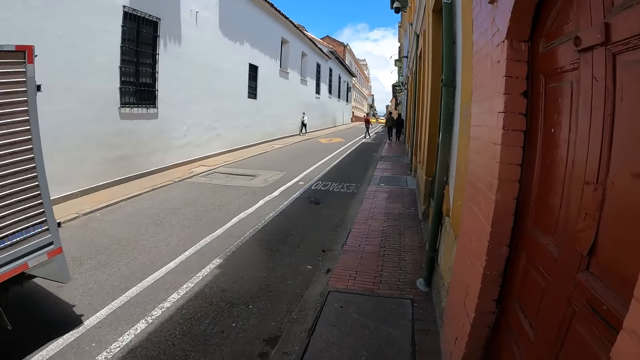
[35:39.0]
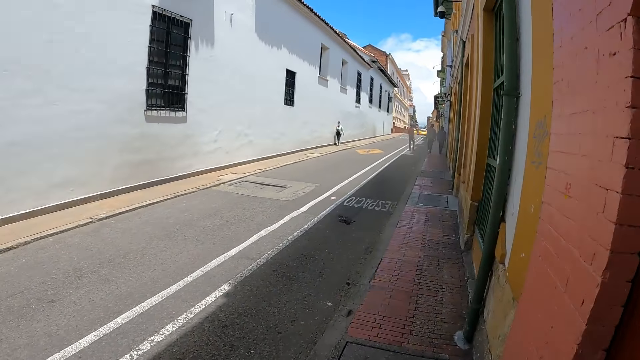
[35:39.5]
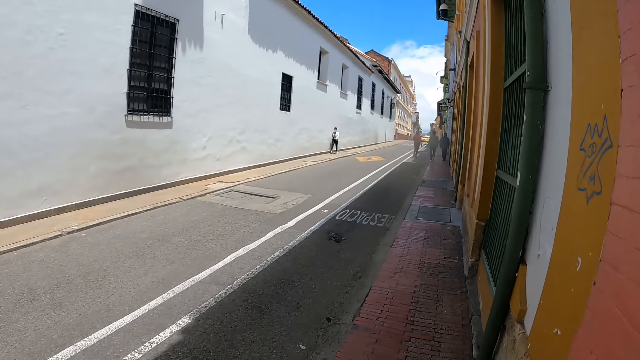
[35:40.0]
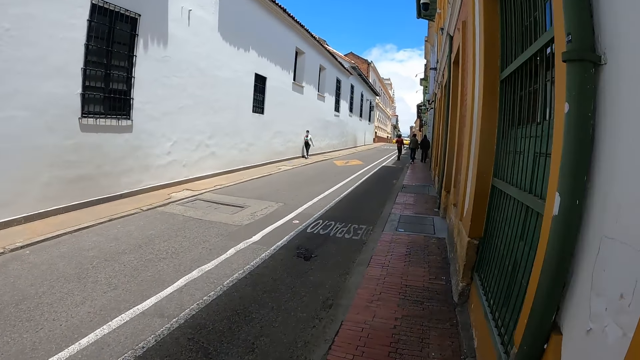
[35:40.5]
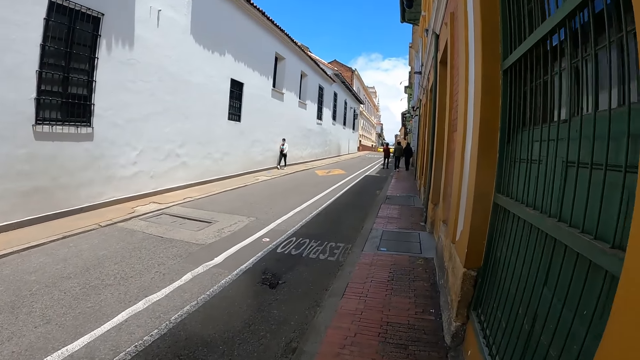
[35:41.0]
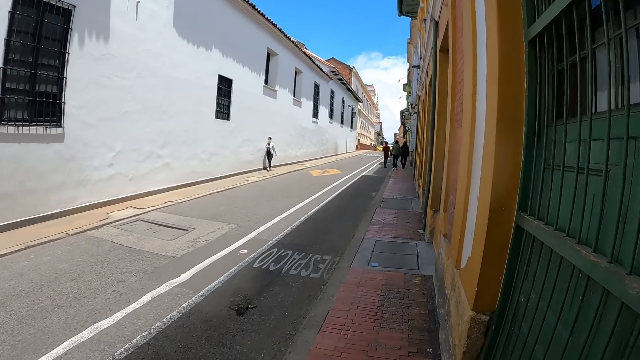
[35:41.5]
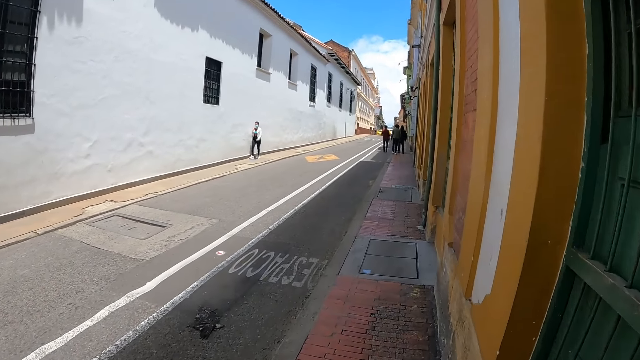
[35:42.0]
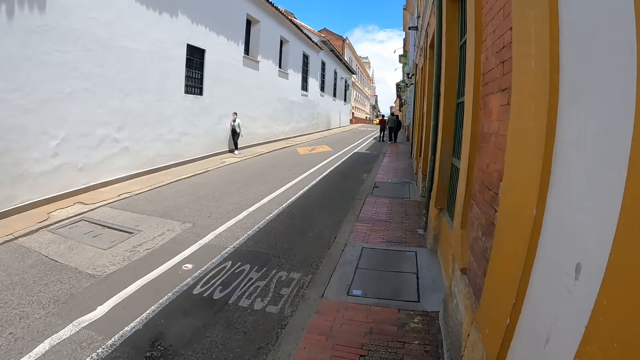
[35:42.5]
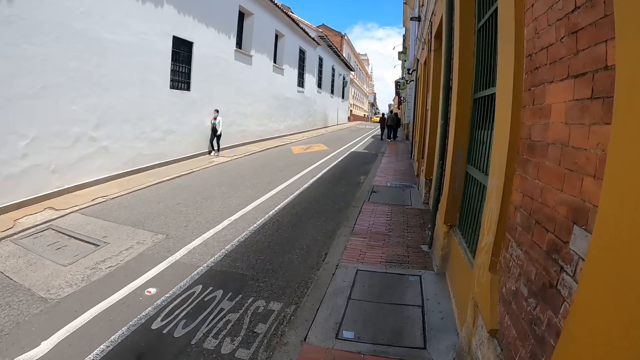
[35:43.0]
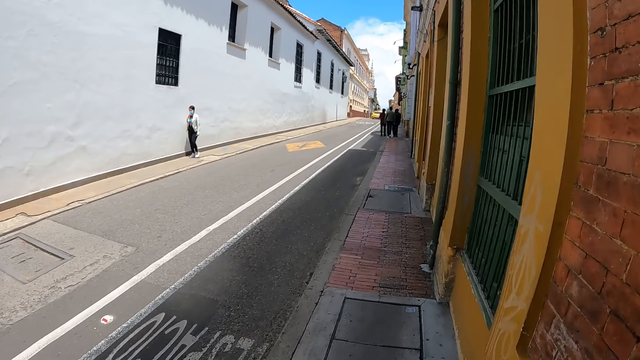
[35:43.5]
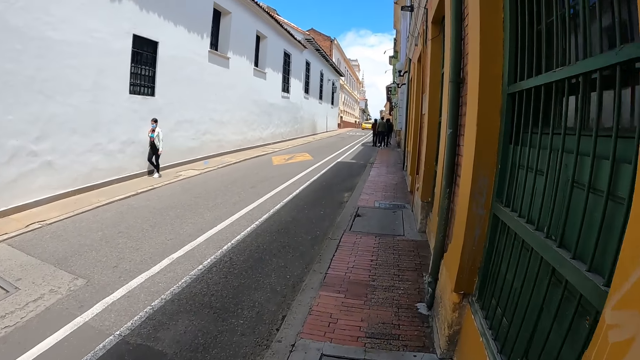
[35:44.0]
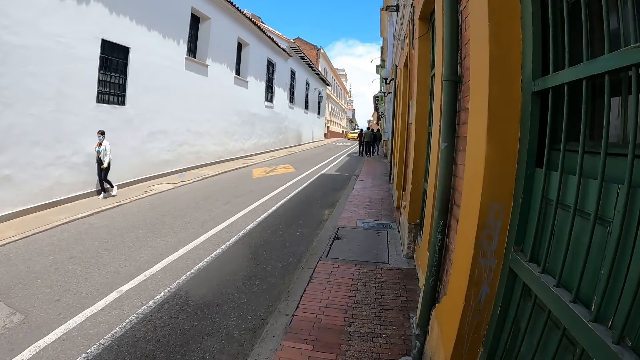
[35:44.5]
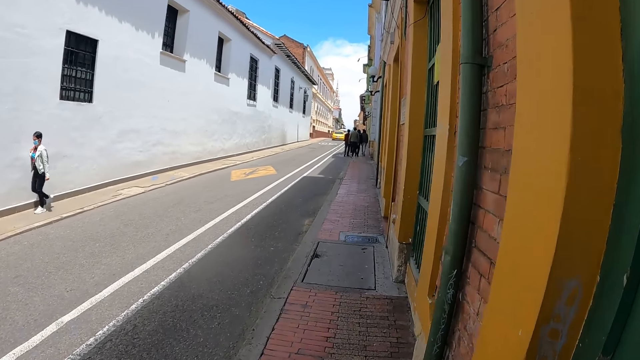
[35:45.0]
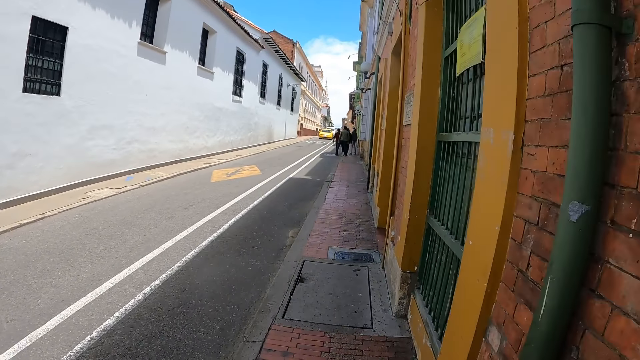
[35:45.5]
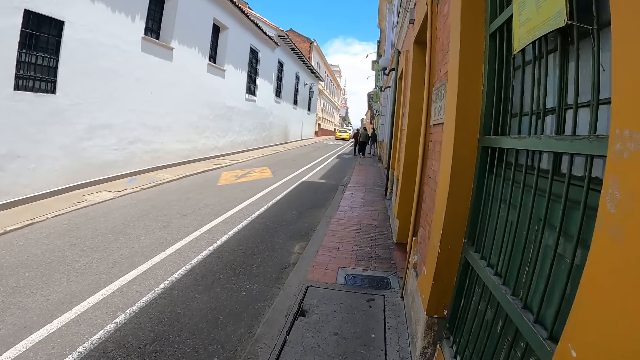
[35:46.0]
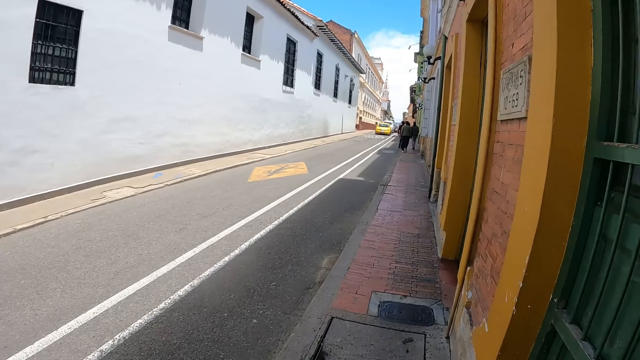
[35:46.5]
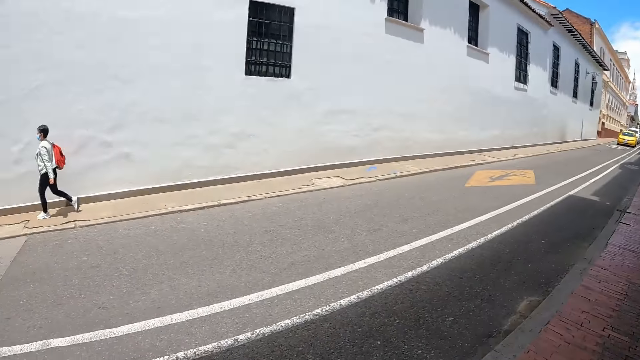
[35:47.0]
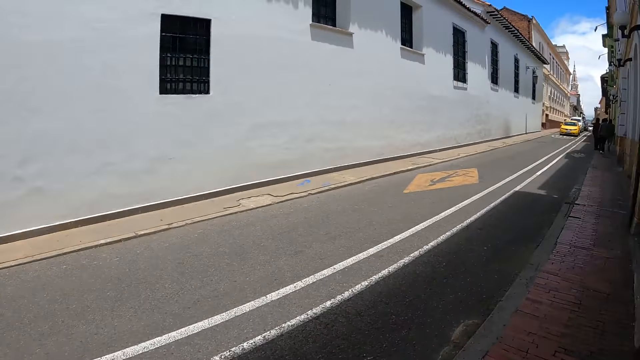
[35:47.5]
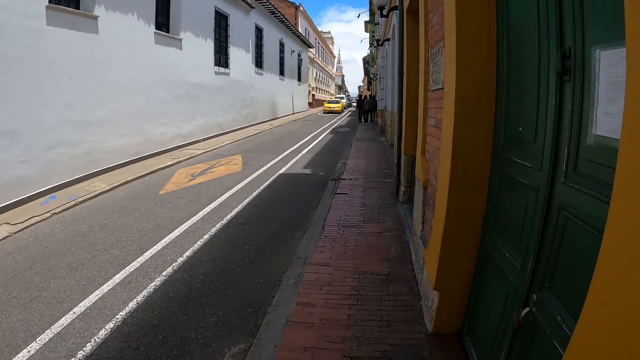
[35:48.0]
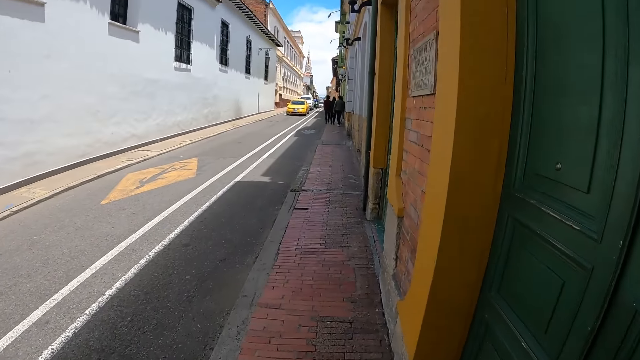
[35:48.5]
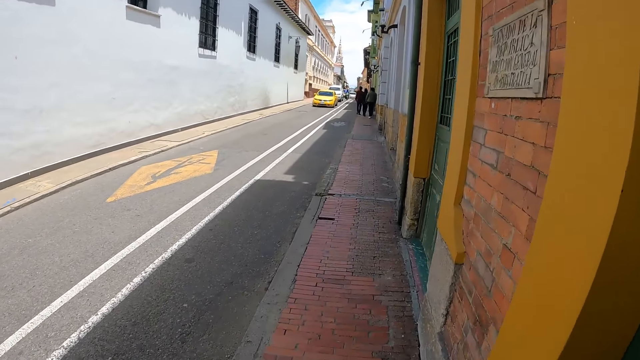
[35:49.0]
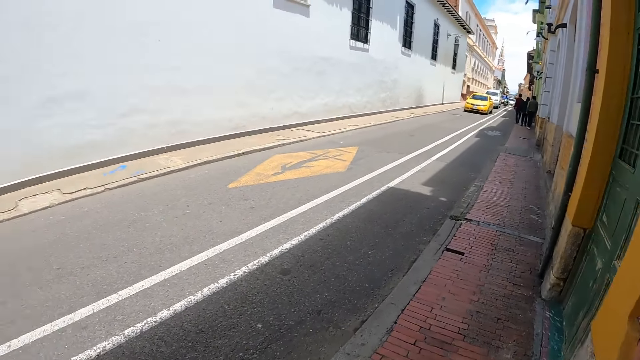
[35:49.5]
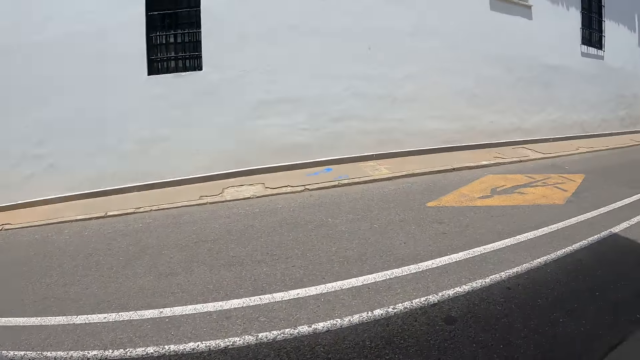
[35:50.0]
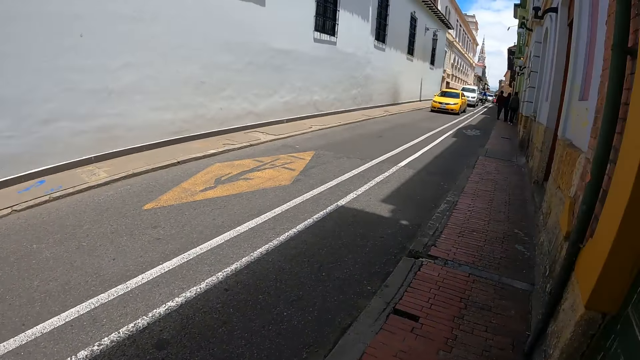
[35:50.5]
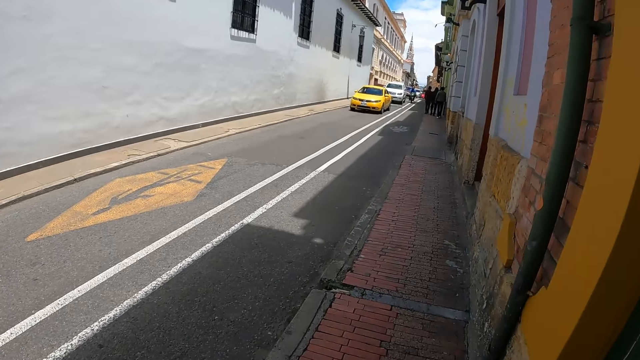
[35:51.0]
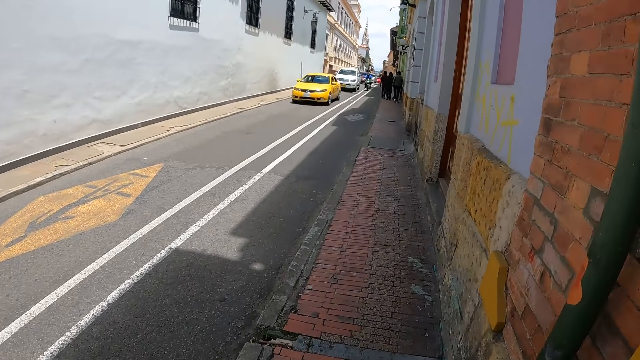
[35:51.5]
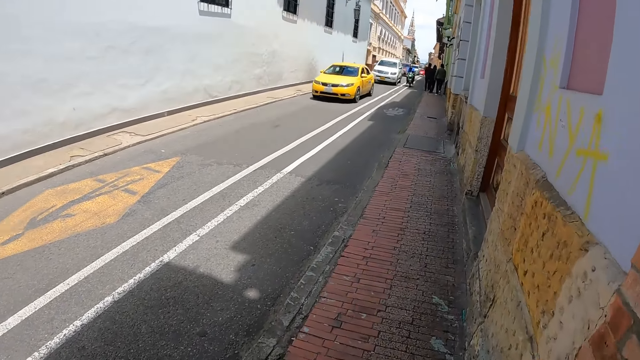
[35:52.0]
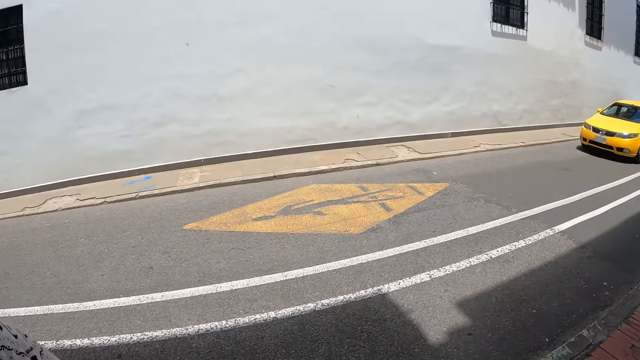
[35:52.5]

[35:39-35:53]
The camera wearer walks on the street pathway. They look at the pedestrian on the pathway. They look around the road.

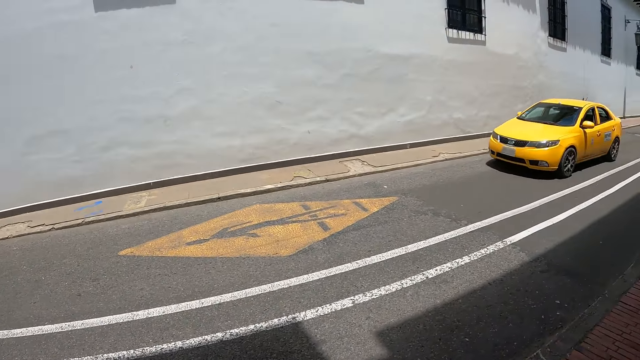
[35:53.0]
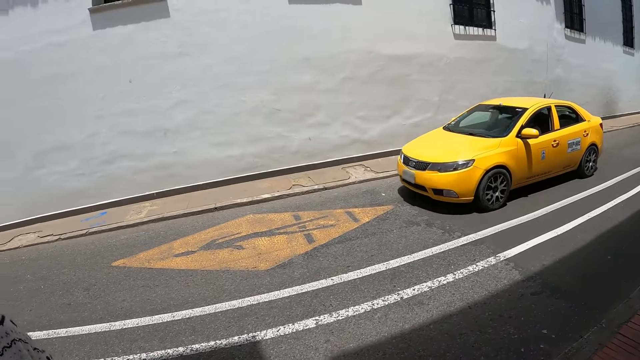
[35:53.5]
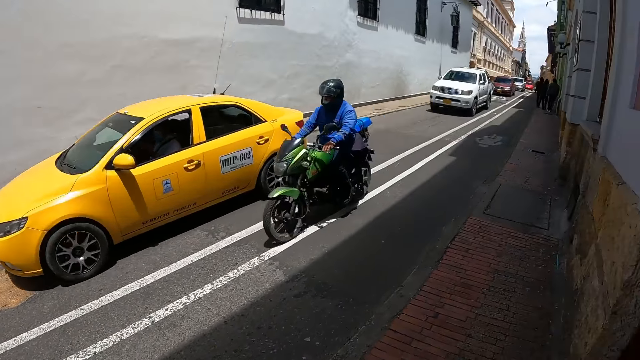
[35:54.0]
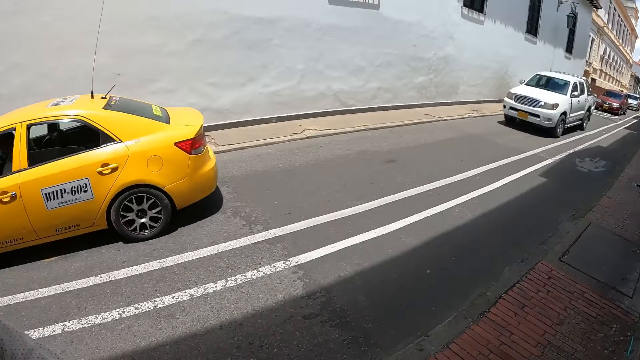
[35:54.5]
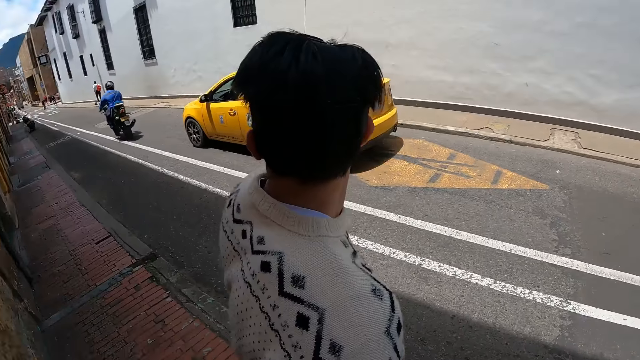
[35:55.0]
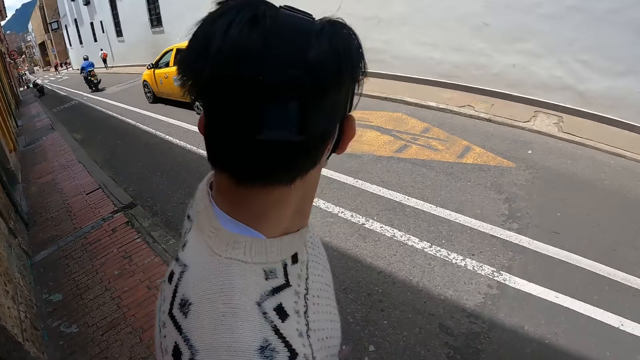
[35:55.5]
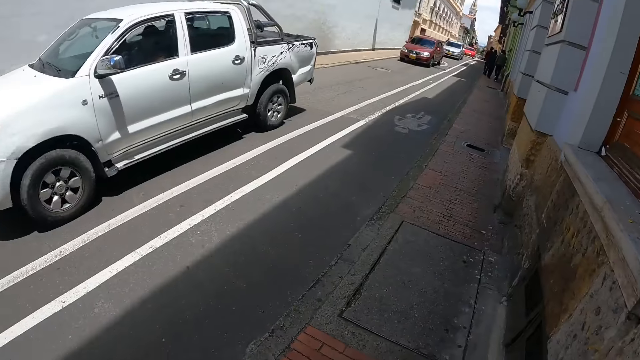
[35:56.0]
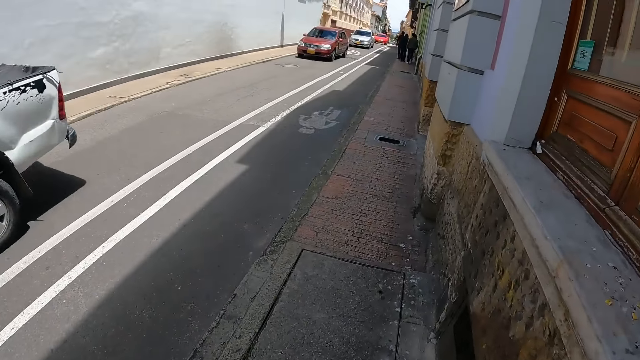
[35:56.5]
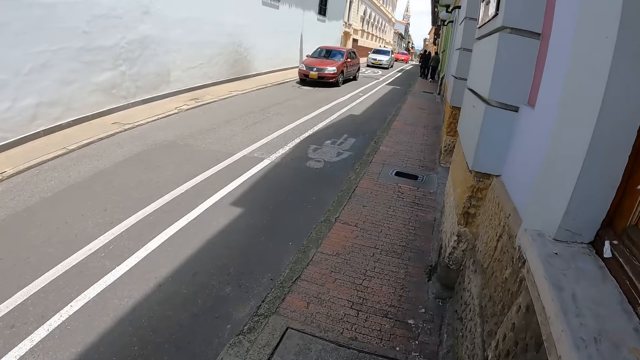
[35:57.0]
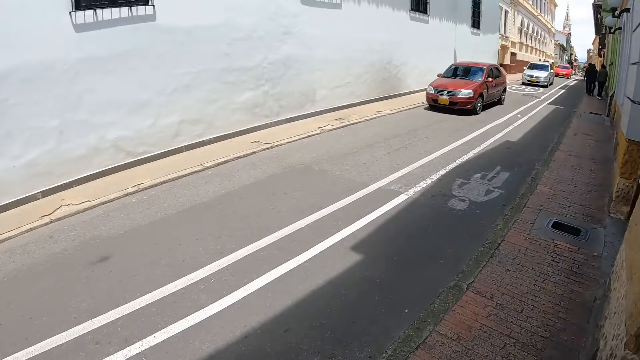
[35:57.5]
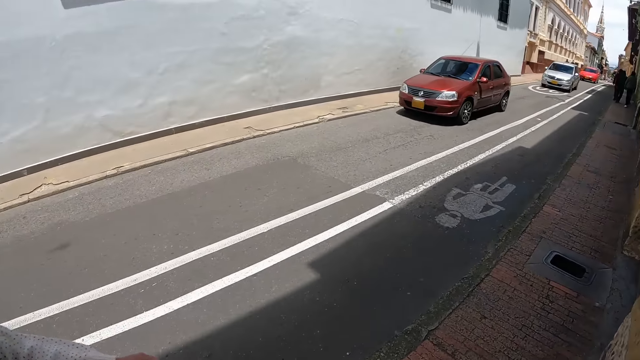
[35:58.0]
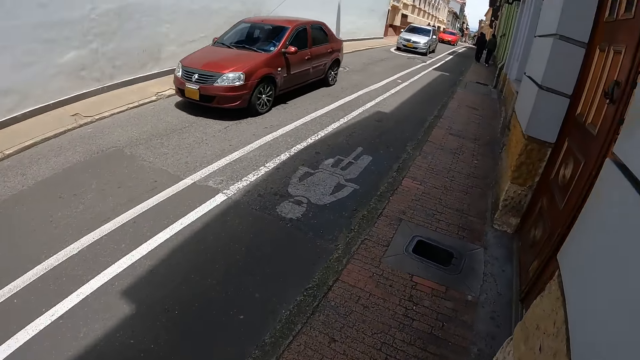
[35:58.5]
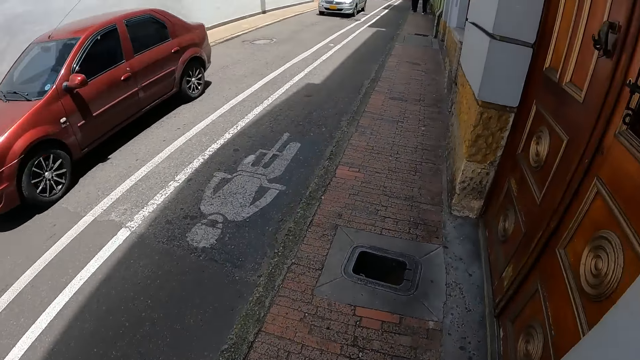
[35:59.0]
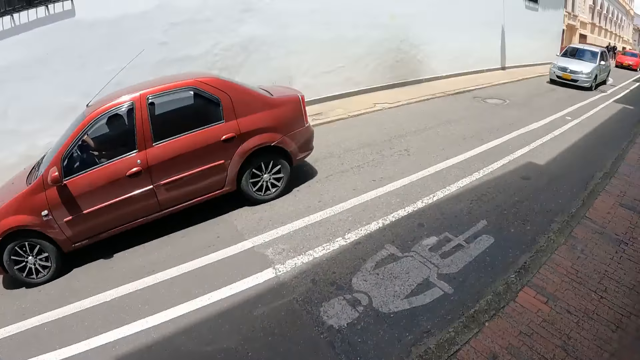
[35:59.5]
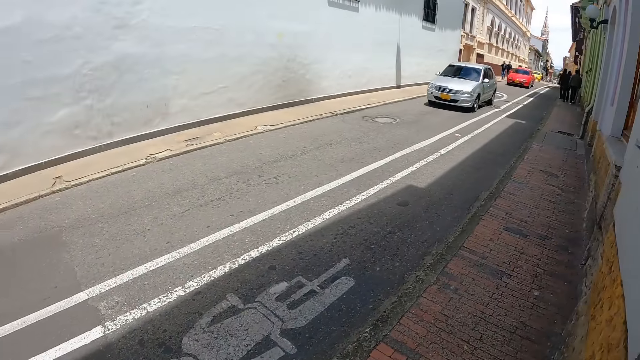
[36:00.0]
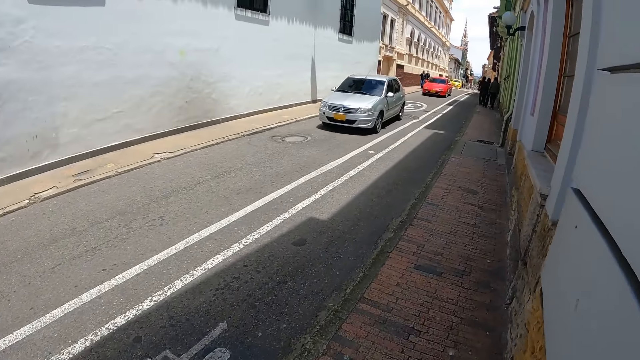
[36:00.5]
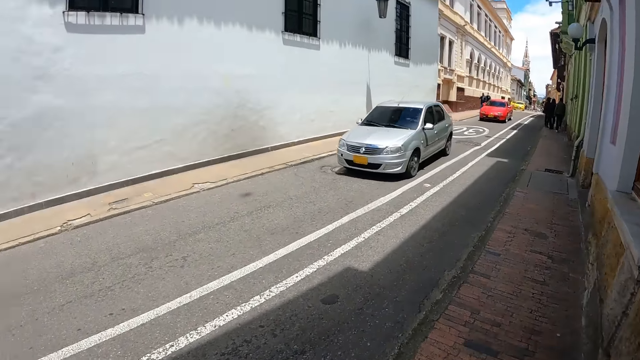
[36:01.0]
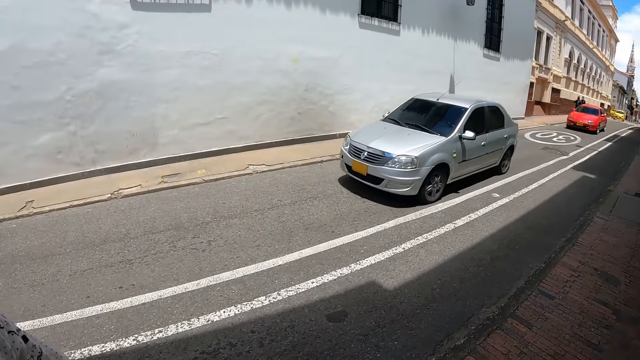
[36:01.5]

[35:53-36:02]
The camera wearer looks at the car on the road. They look at the motorcyclist with the motorbike on the road. They look back. They look at the person. They walk on the pavement. They look at the pickup on the road. They look at the car on the road.
